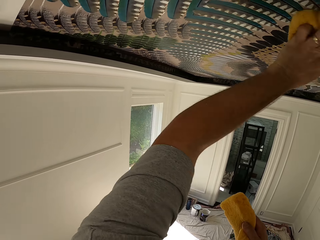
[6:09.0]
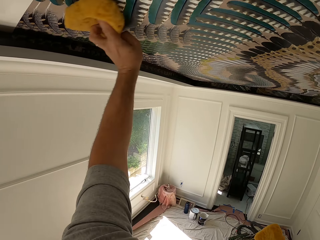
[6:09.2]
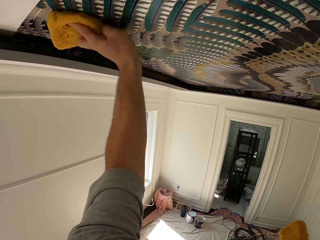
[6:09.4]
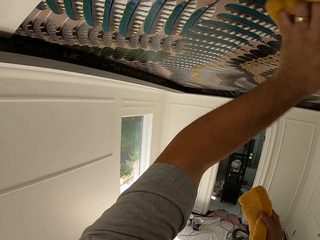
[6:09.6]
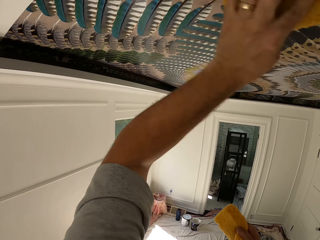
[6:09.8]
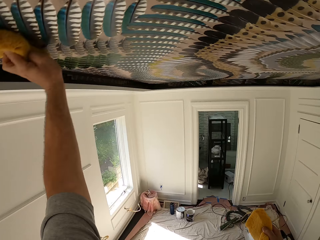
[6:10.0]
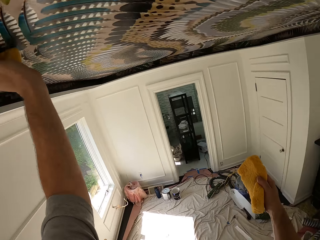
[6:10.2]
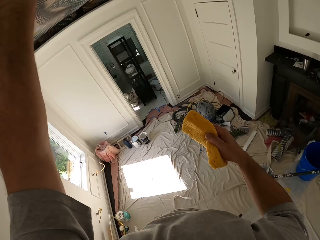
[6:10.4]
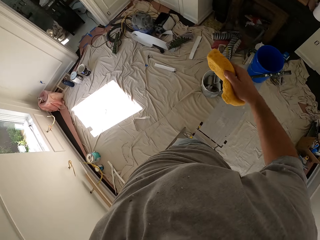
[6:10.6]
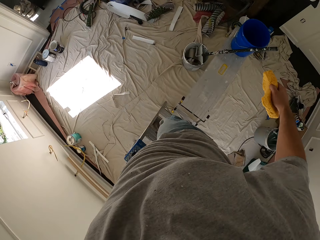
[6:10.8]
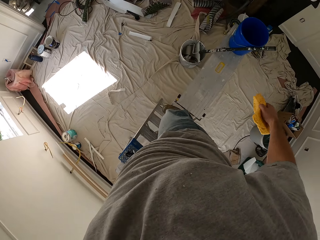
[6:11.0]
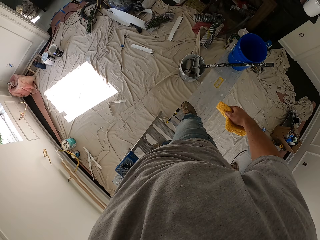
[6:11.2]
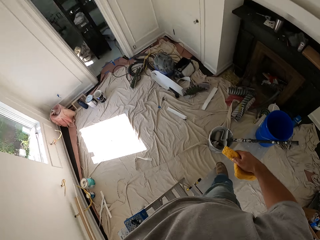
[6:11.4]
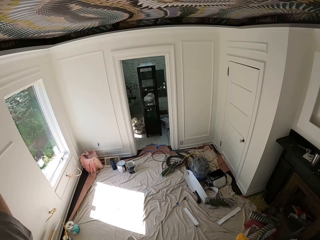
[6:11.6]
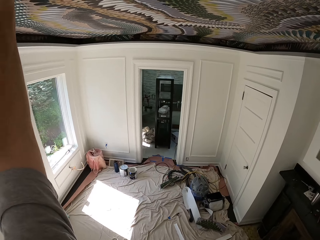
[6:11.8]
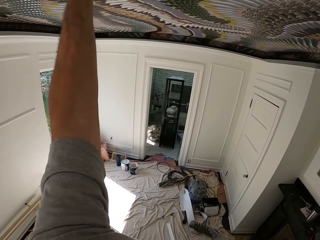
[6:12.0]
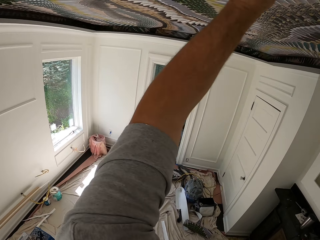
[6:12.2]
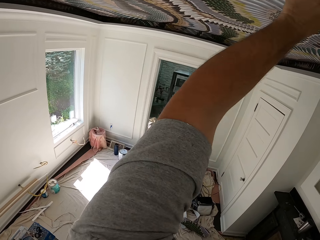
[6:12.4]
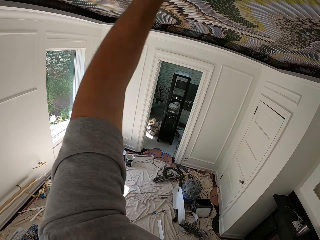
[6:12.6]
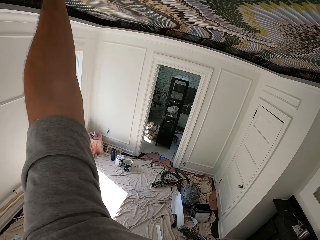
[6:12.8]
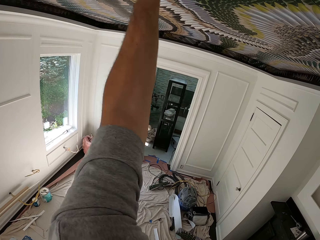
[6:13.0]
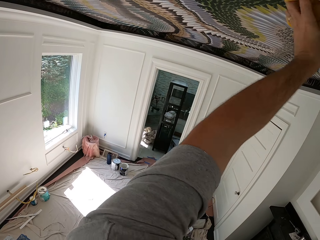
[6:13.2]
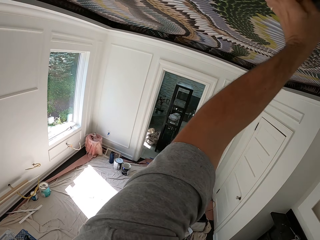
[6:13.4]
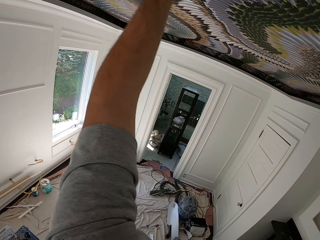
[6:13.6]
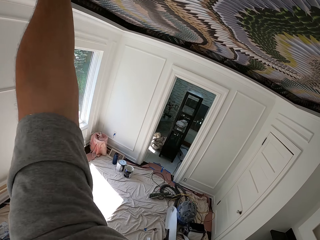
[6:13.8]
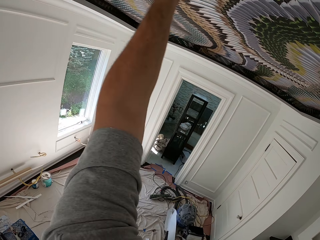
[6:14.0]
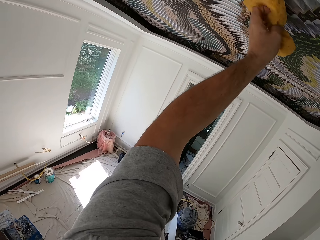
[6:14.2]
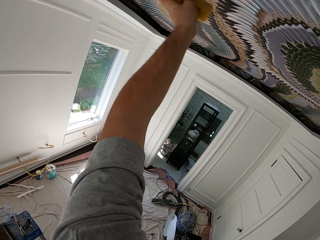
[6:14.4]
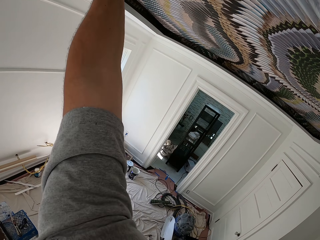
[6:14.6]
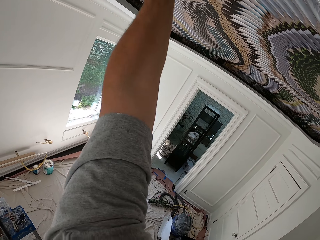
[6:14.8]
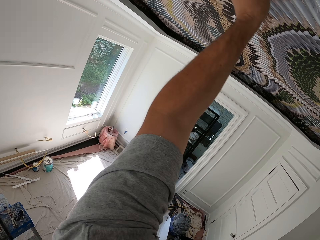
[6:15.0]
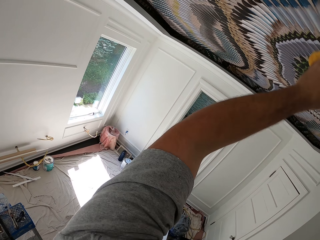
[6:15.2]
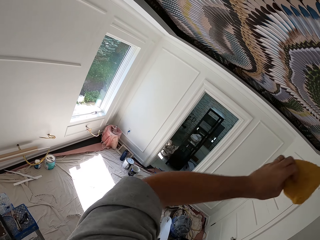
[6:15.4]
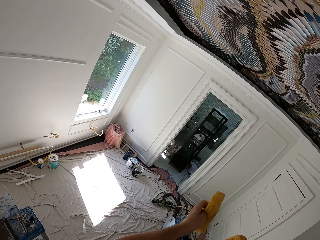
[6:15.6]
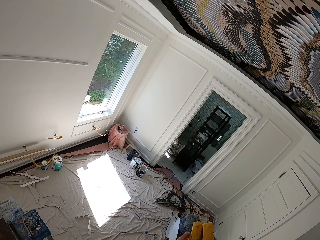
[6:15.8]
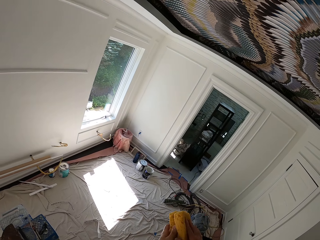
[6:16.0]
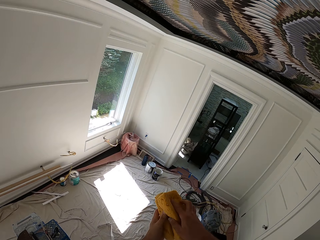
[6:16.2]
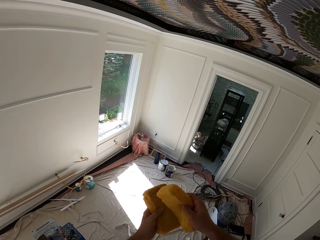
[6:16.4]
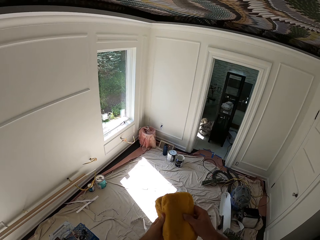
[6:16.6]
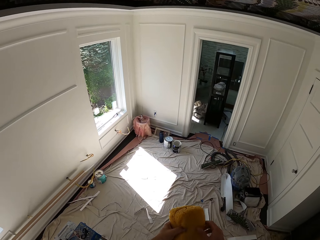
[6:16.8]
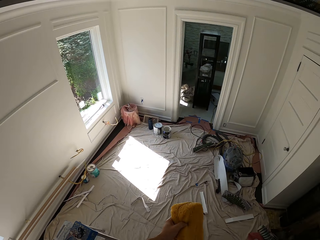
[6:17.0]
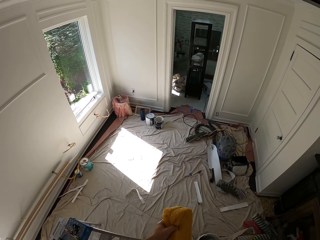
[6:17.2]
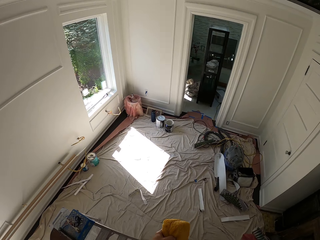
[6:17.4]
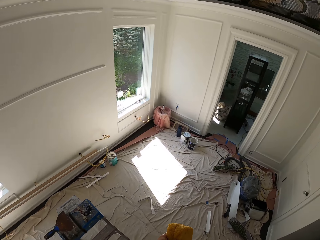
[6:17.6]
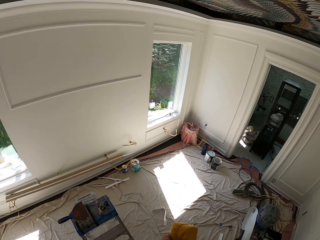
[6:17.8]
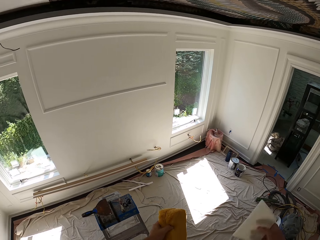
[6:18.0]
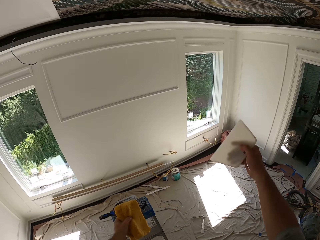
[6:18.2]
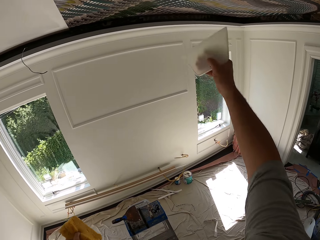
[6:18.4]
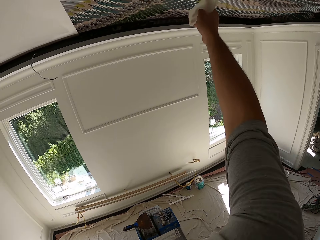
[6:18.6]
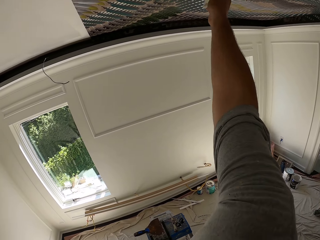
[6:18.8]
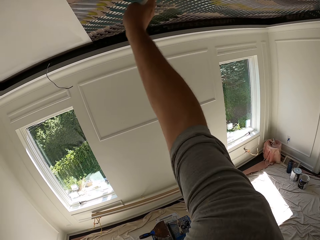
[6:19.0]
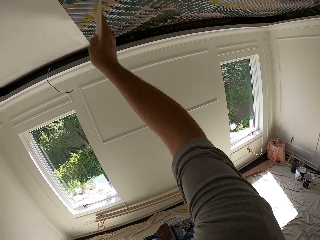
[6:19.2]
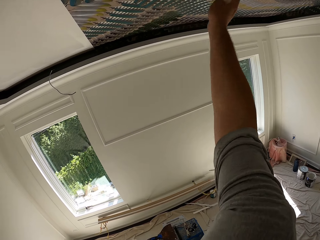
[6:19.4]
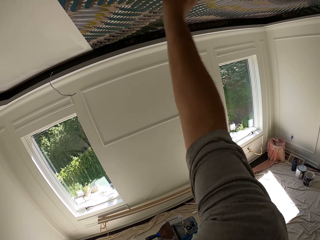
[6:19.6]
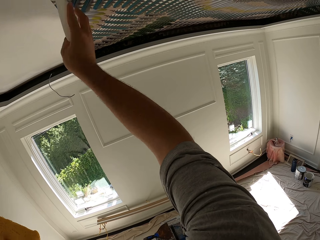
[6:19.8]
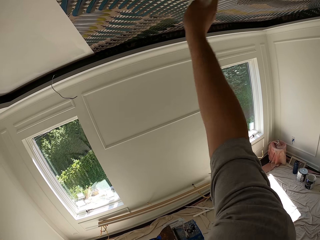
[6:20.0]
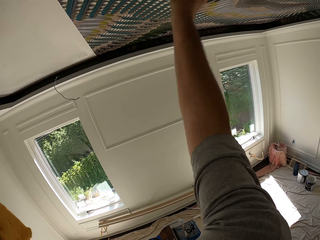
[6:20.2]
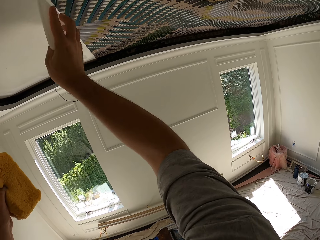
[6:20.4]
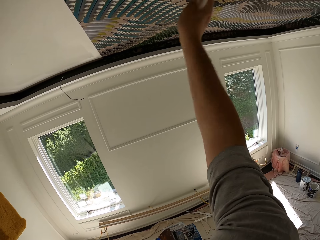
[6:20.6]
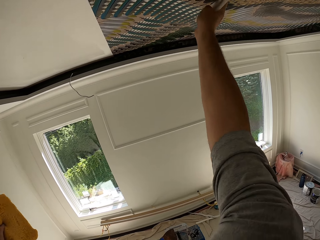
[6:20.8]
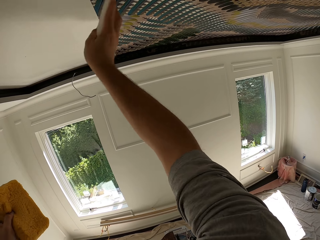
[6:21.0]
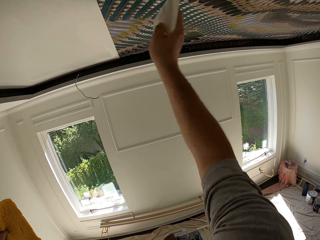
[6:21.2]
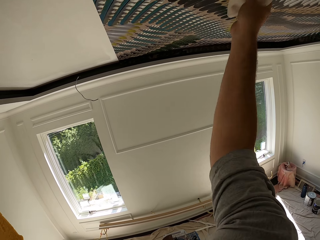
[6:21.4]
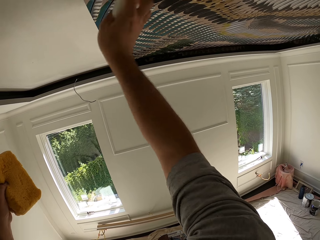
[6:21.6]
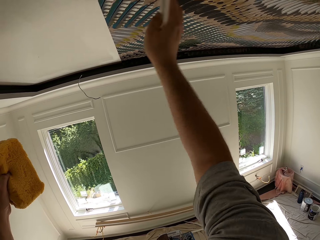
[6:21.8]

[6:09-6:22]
The camera wearer stops wiping the wallpaper using a sponge. He moves the foam in his right hand to his left hand. He smoothens the wallpaper on the ceiling with the wallpaper smoother.

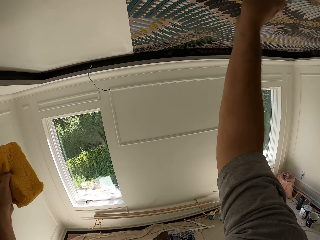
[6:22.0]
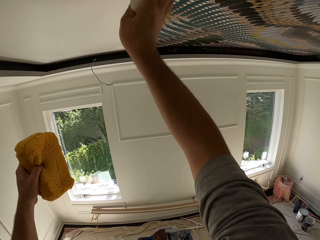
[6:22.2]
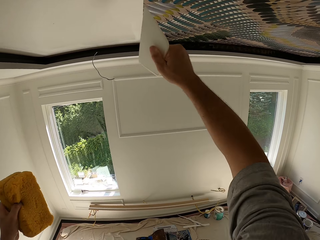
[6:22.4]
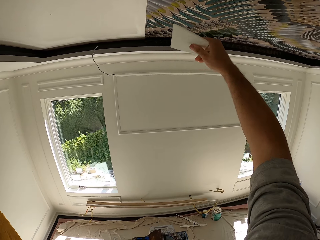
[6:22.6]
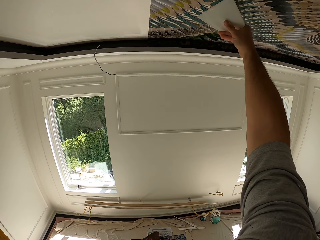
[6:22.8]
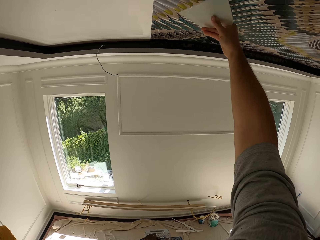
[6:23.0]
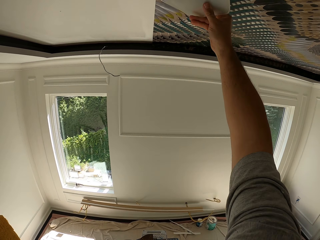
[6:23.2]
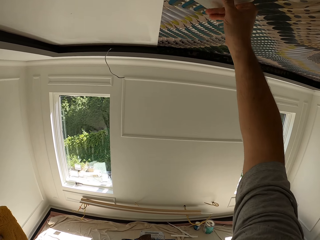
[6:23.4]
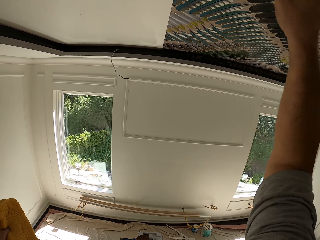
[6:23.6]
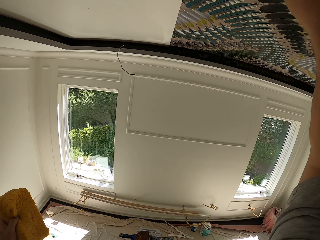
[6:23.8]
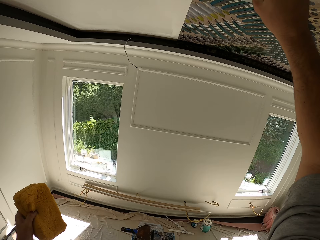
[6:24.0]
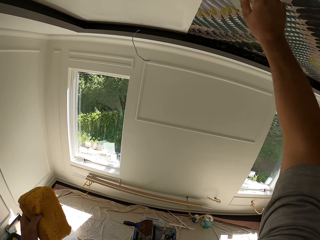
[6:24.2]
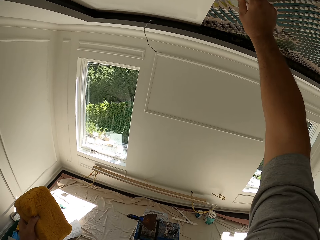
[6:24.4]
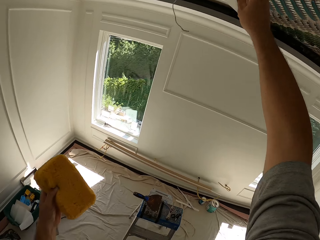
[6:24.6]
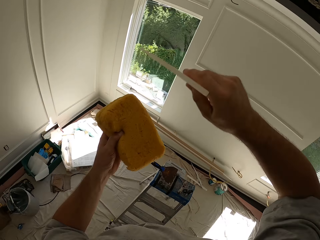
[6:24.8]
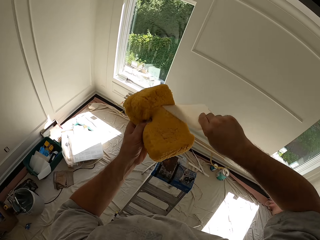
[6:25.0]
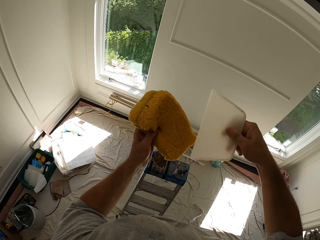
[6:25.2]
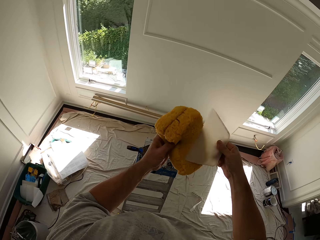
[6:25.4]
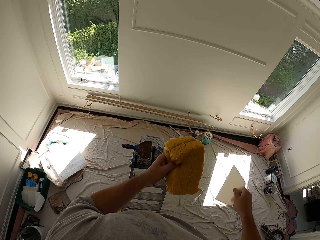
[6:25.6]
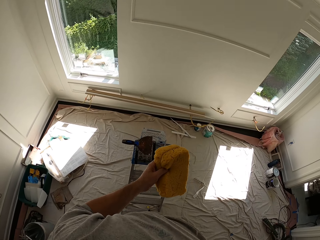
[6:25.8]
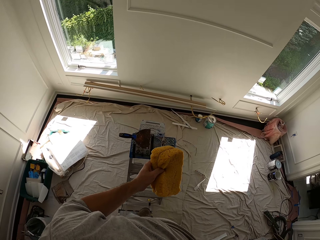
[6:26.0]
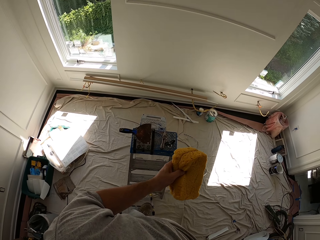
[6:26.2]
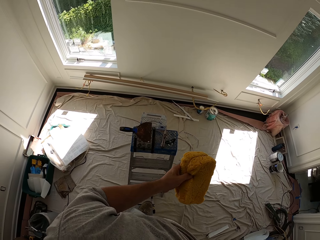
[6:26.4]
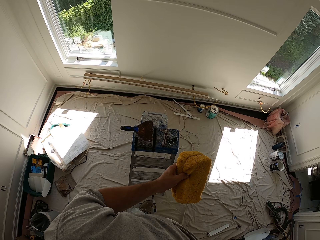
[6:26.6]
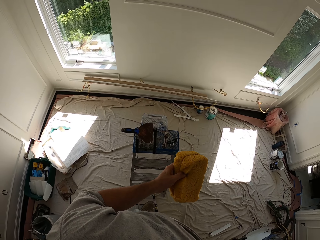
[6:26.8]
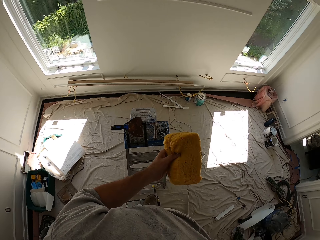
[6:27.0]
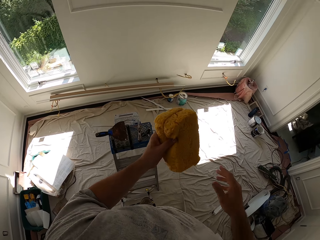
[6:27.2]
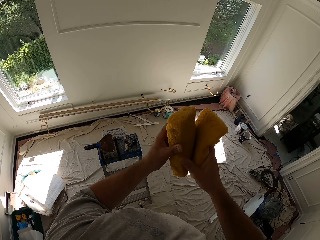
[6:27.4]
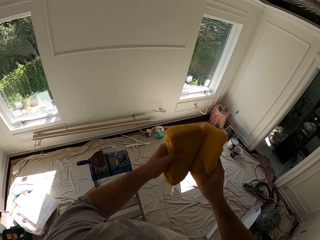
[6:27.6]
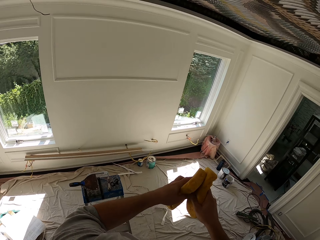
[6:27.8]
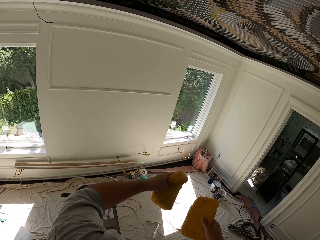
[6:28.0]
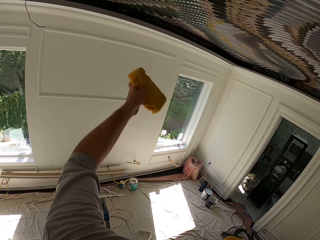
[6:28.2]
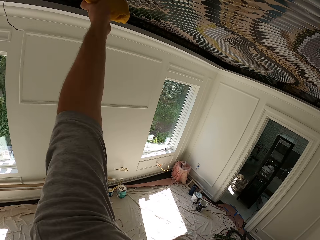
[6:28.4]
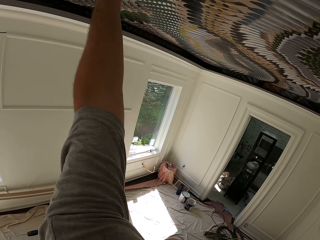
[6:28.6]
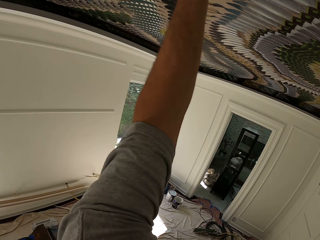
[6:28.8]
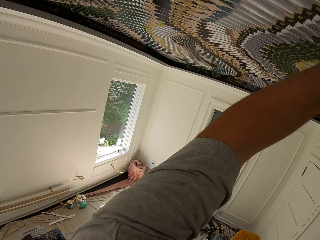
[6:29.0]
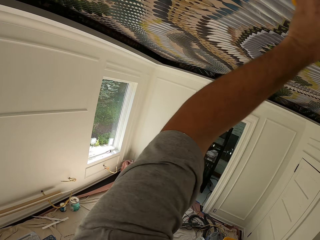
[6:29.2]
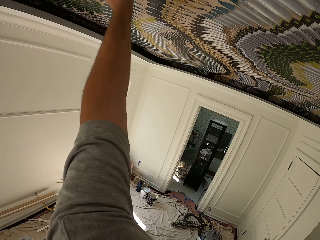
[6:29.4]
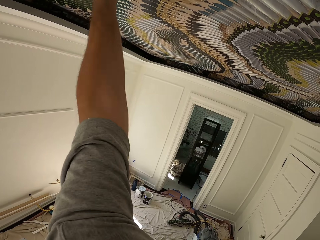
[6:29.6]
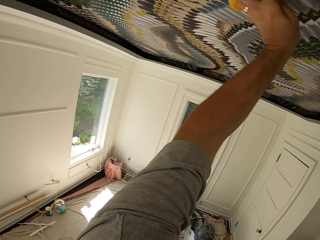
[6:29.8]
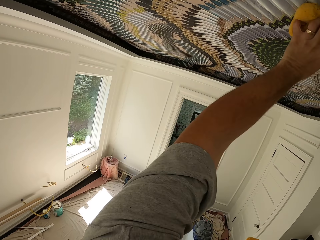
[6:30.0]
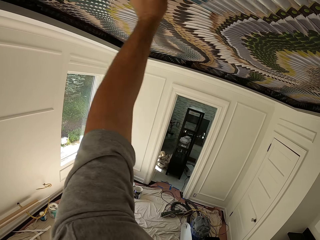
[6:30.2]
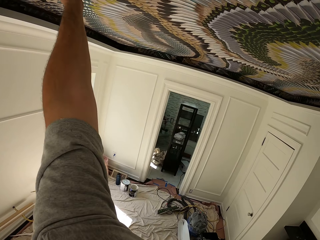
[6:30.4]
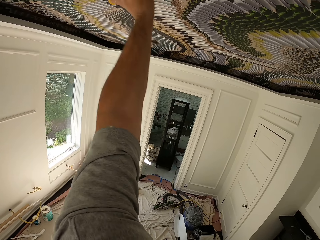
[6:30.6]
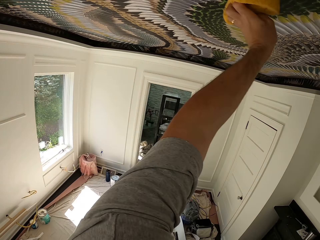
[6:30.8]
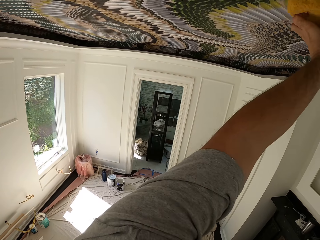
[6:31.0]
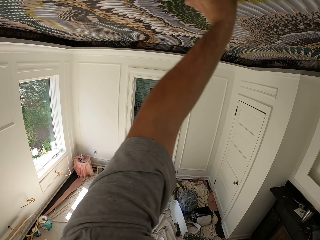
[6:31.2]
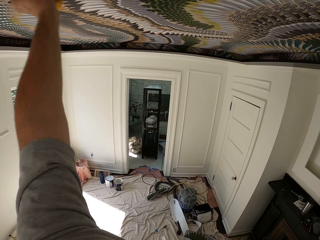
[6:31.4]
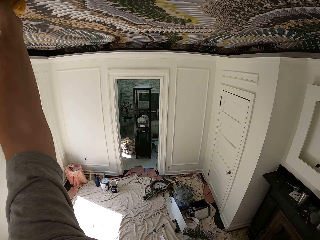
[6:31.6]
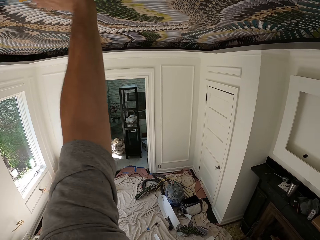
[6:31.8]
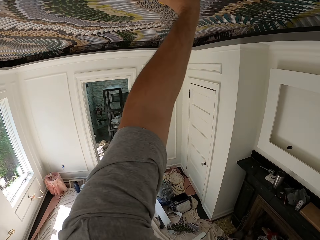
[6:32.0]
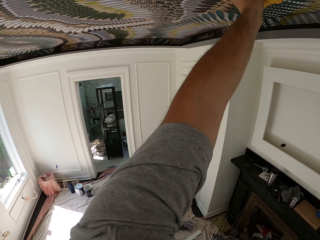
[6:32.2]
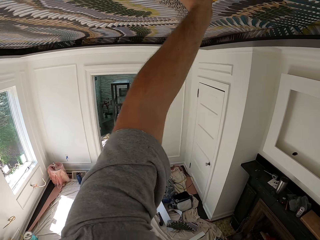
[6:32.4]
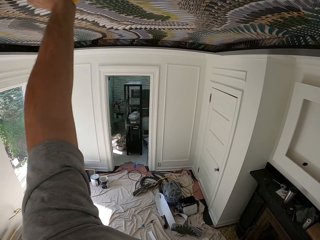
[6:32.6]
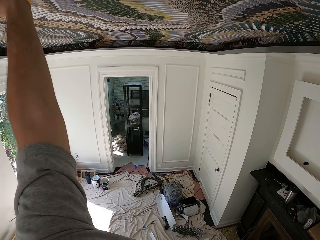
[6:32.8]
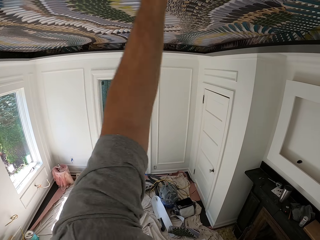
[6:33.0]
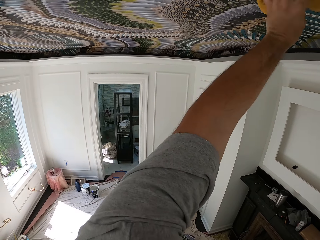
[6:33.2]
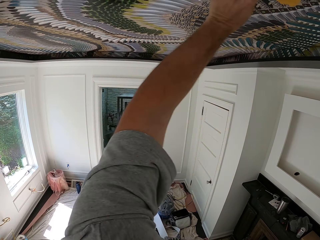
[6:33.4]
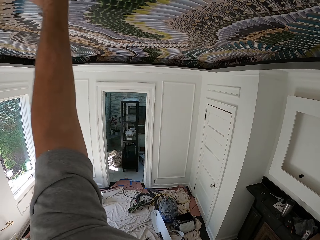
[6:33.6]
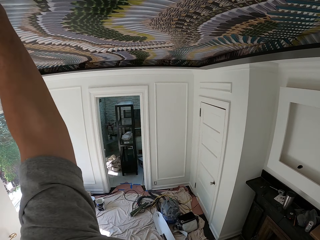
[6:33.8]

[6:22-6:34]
The camera wearer wipes the wallpaper smoother on the foam. He takes one of the foams with his right hand. He wipes the wallpaper on the ceiling with the foam in his left hand.
